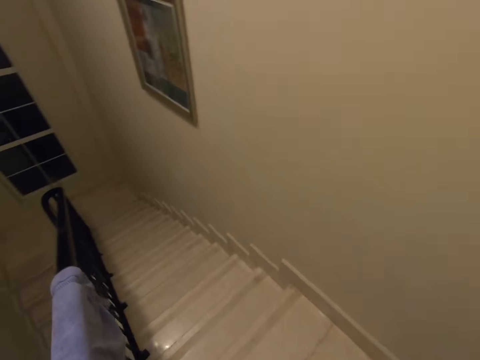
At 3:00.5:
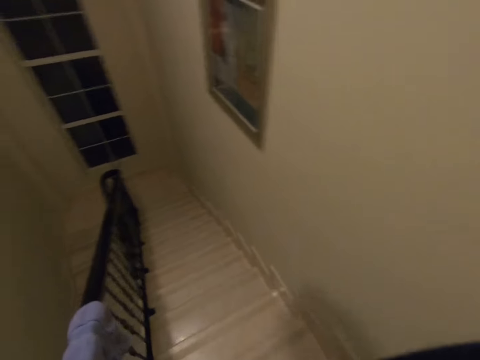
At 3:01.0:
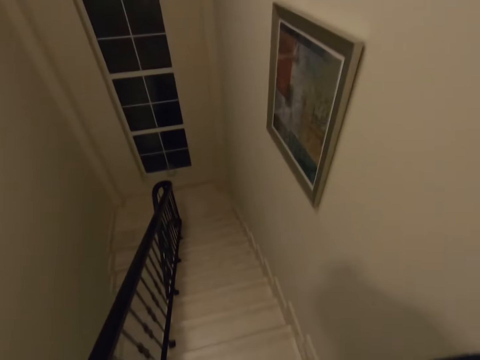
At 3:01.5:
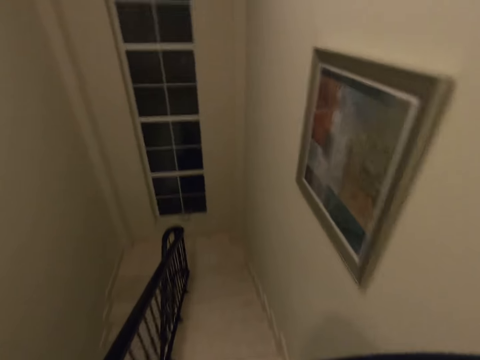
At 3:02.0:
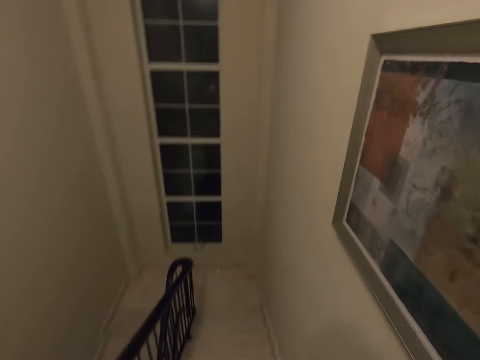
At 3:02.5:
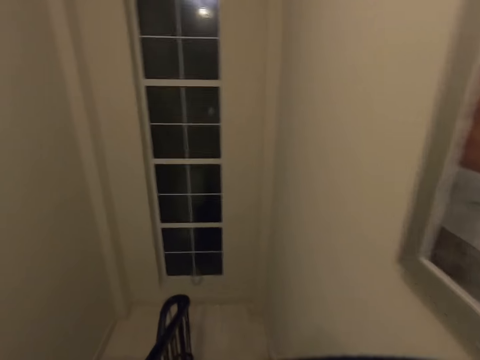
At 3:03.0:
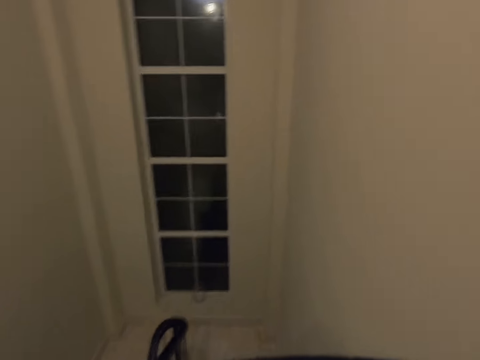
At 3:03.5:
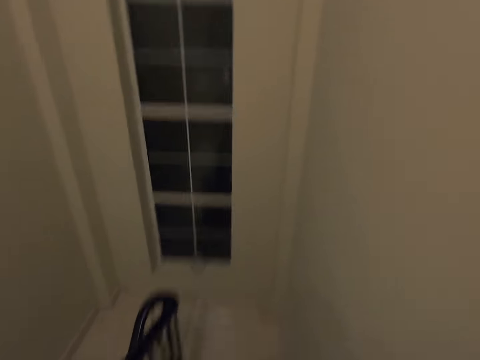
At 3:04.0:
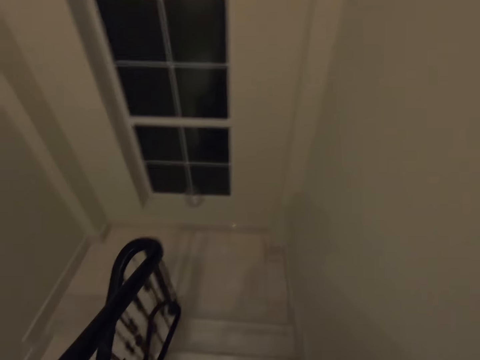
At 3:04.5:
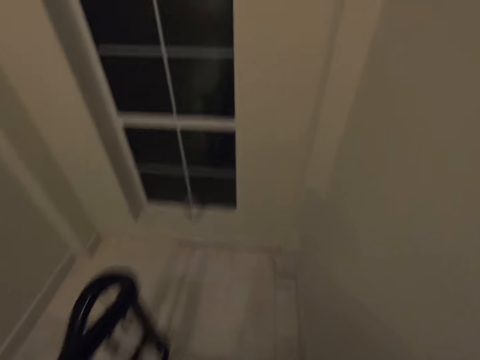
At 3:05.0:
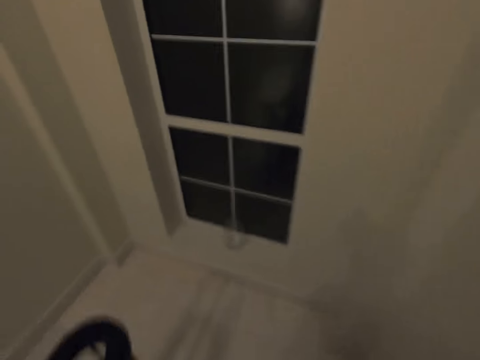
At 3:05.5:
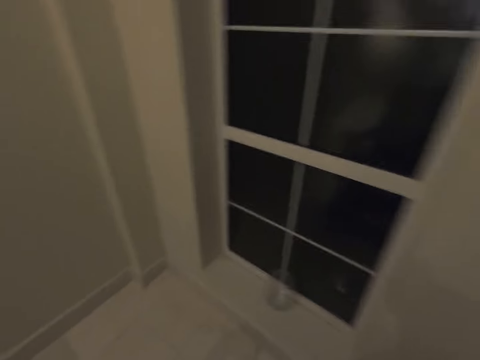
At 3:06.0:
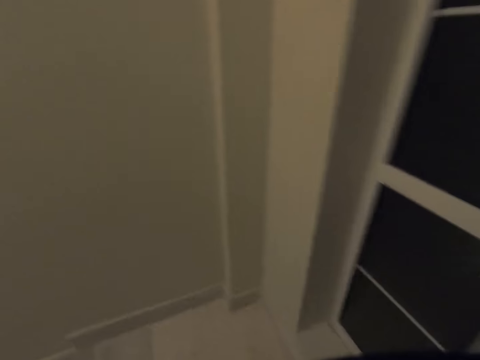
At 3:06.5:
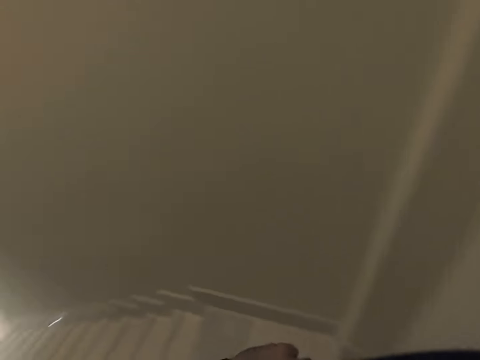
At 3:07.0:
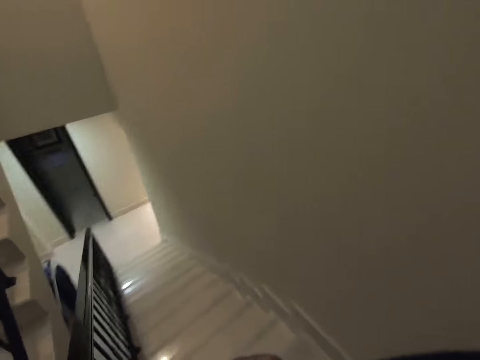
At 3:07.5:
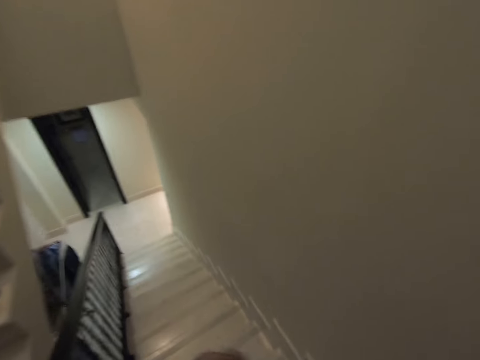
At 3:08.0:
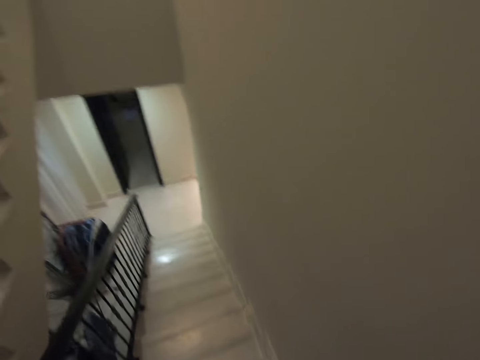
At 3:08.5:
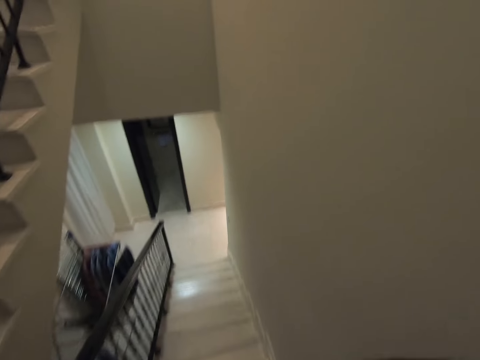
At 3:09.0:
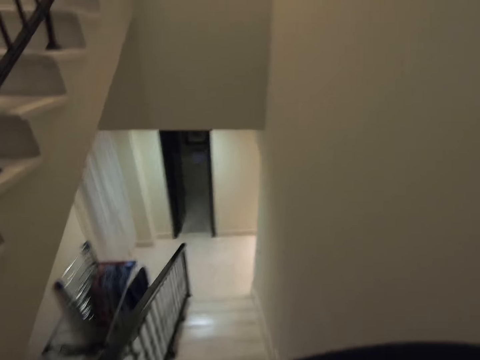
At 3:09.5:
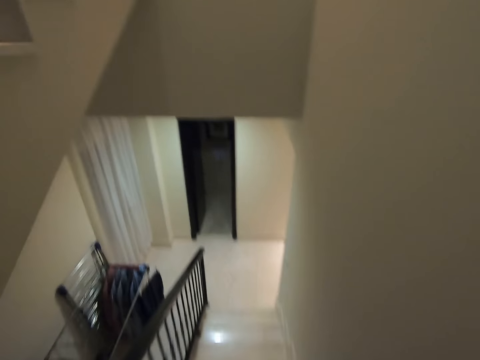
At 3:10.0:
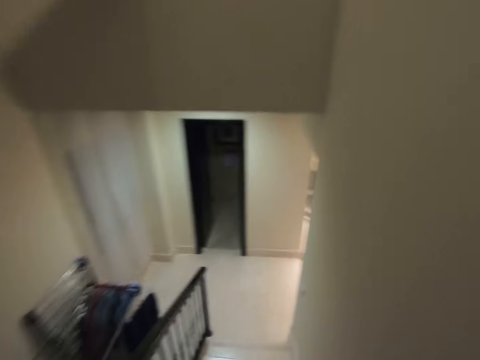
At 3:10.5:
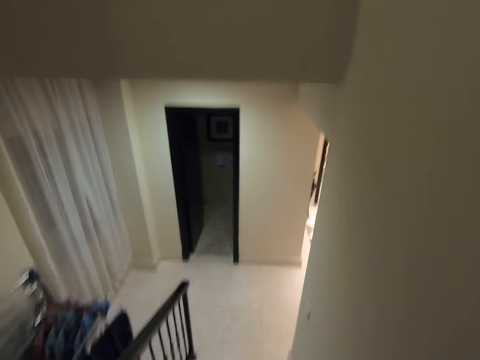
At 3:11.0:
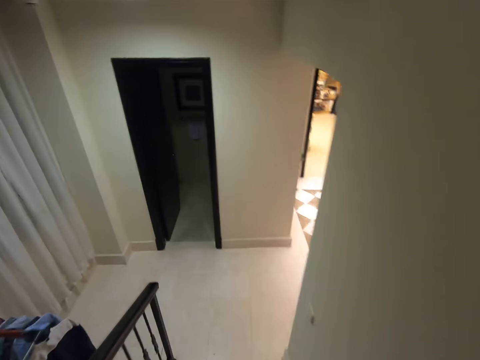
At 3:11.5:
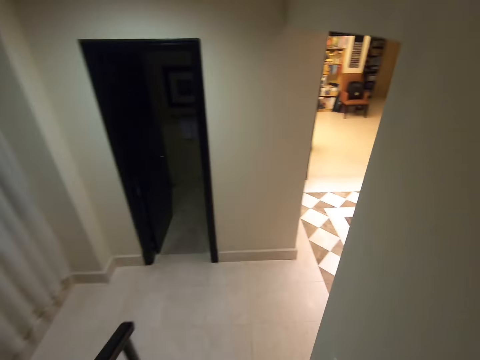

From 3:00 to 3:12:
The camera wearer walks down the stairs.

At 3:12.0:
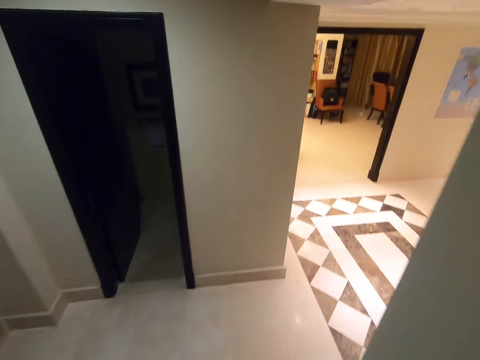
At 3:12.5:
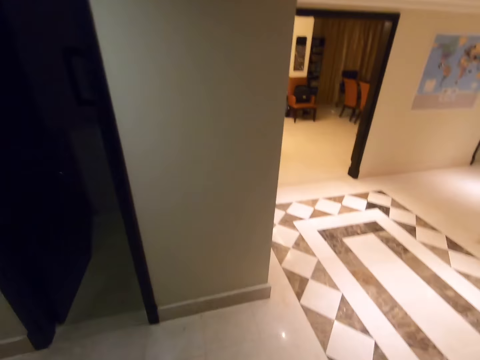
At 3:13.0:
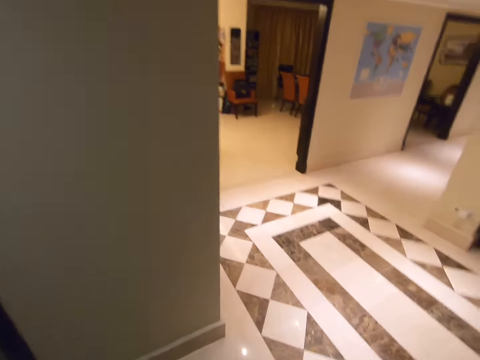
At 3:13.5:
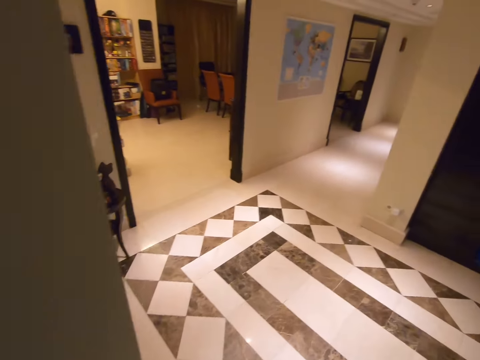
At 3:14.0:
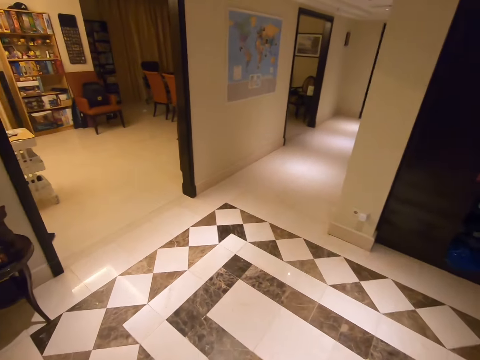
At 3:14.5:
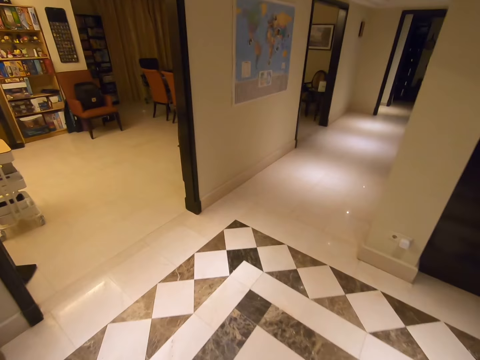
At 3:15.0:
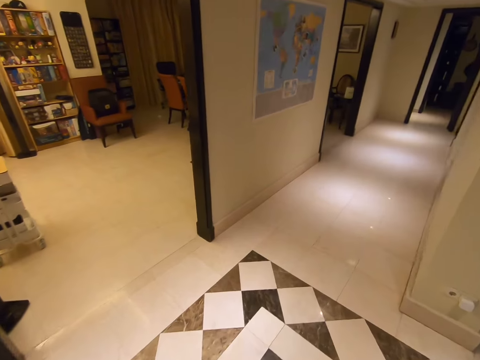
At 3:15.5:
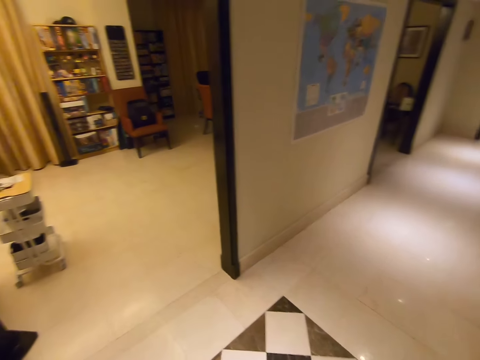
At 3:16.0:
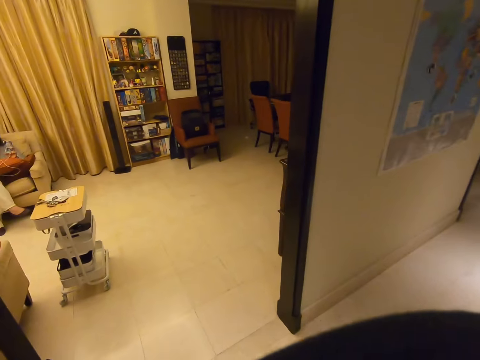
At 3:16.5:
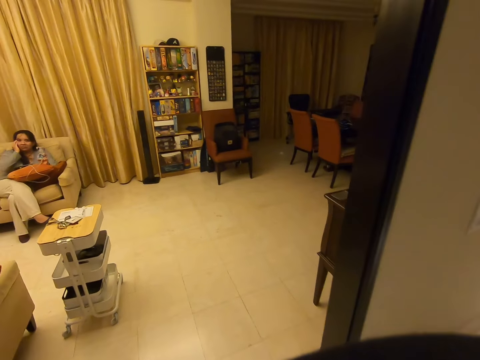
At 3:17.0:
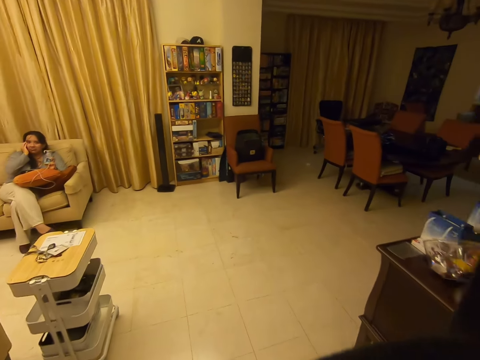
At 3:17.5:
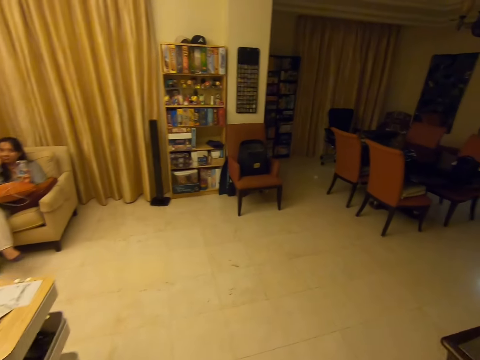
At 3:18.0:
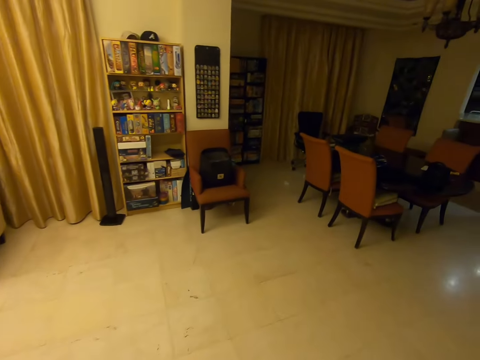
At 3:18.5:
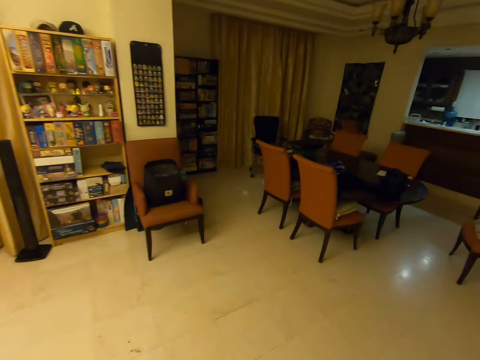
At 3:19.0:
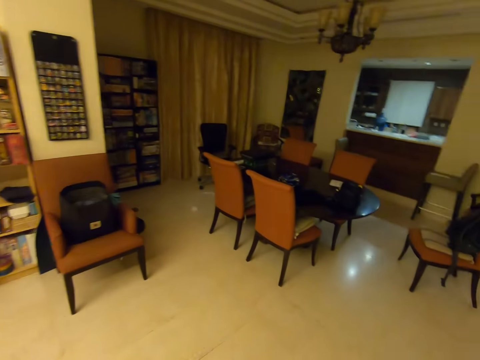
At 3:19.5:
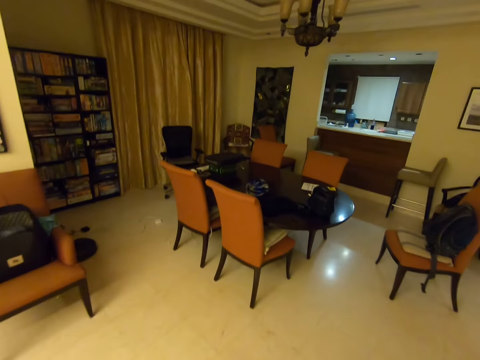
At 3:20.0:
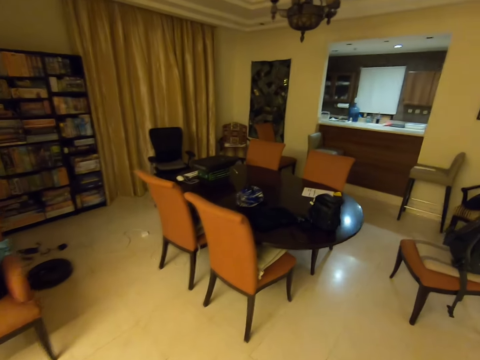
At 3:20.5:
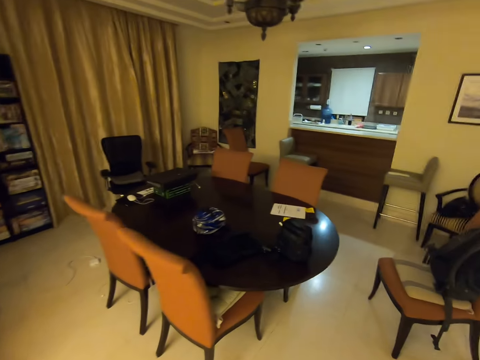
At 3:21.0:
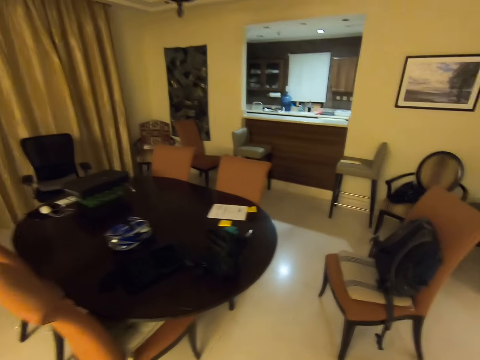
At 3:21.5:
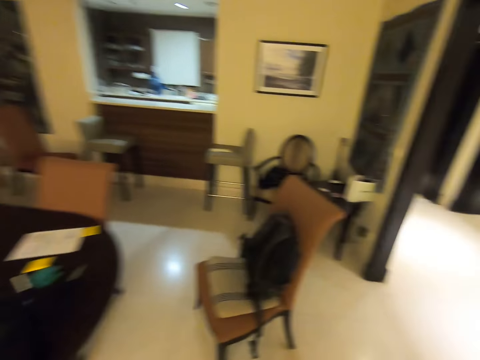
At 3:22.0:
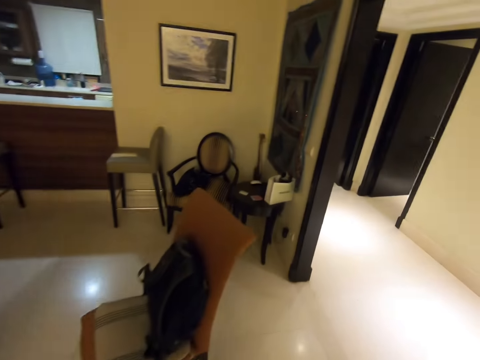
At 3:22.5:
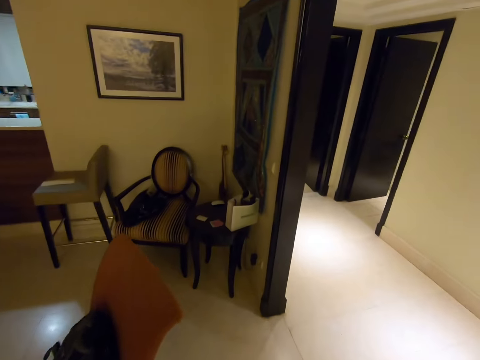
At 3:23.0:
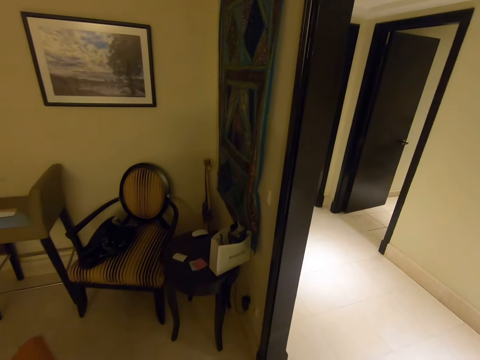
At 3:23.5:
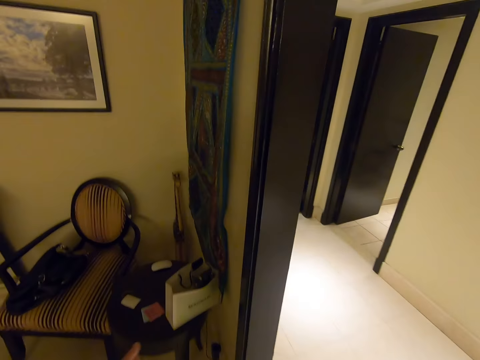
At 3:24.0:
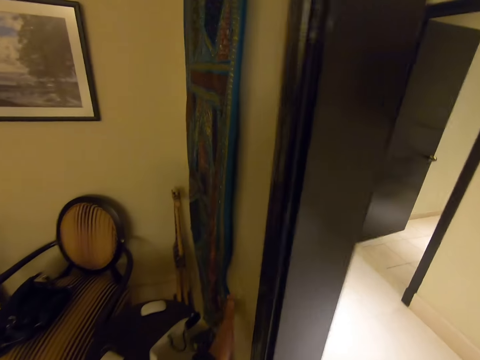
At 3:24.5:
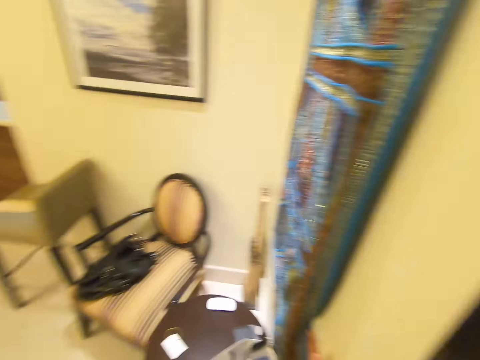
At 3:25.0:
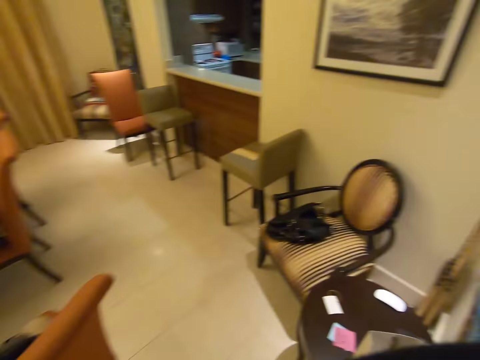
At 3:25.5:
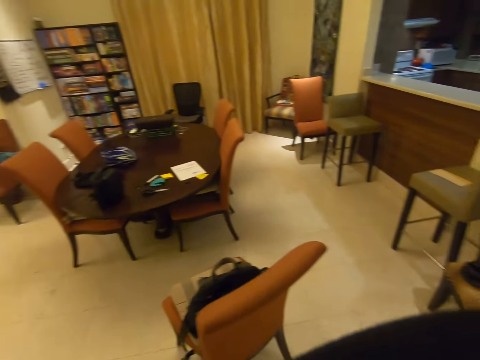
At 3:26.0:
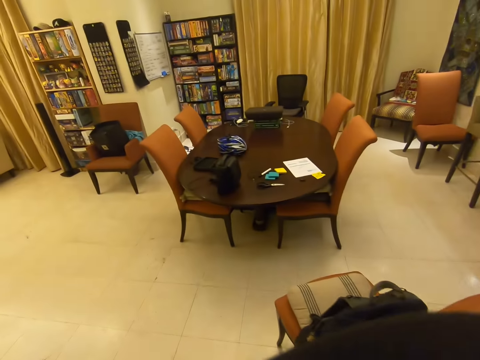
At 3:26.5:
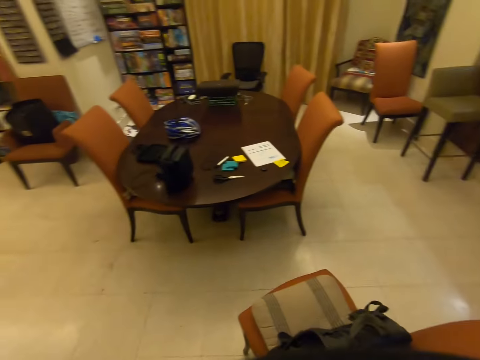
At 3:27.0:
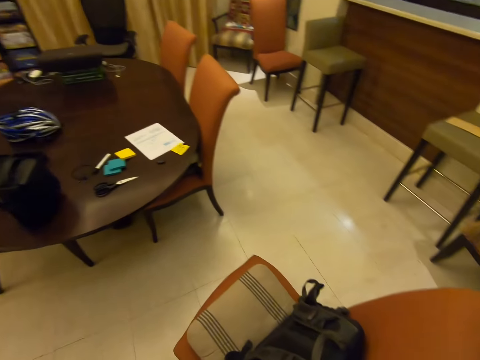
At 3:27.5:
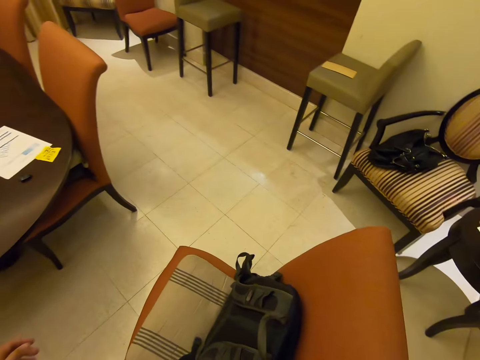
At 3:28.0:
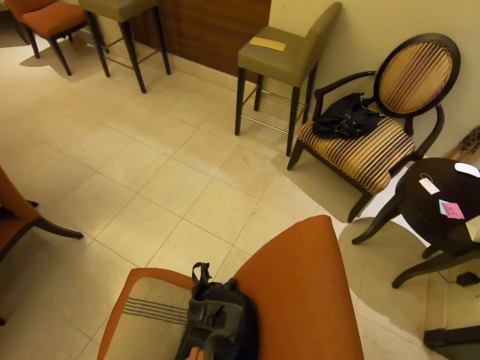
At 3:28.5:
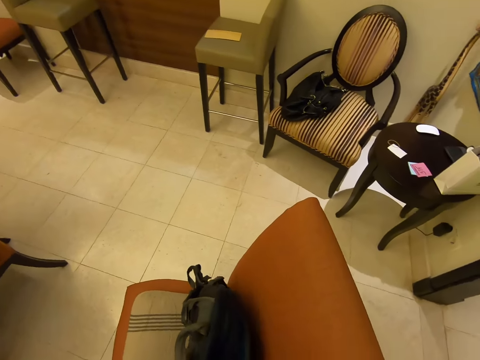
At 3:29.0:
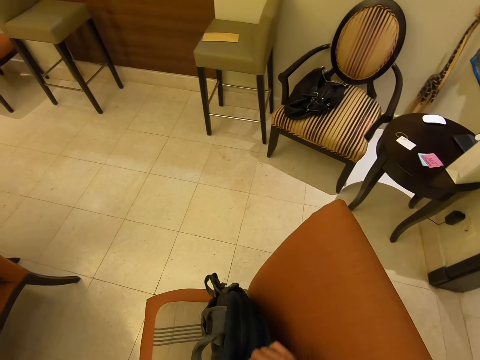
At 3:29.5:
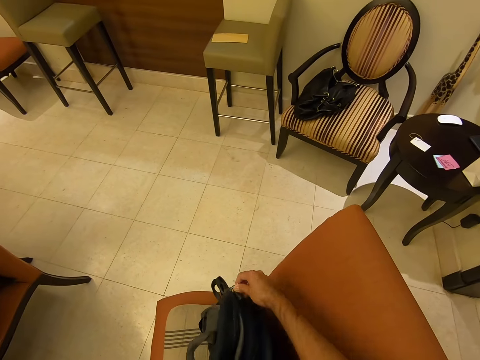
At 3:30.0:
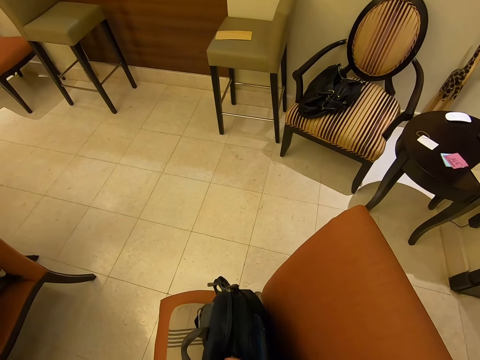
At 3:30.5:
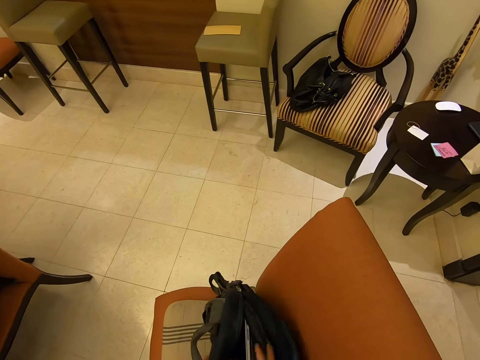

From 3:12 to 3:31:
The camera wearer walks around the room. They talk to a woman. The camera wearer switches the lights on. They walk around the room and open the laptop bag.
